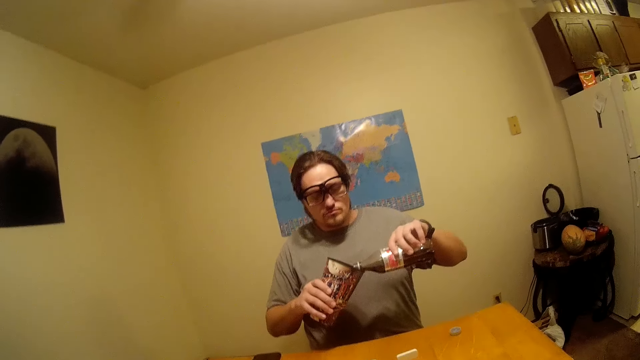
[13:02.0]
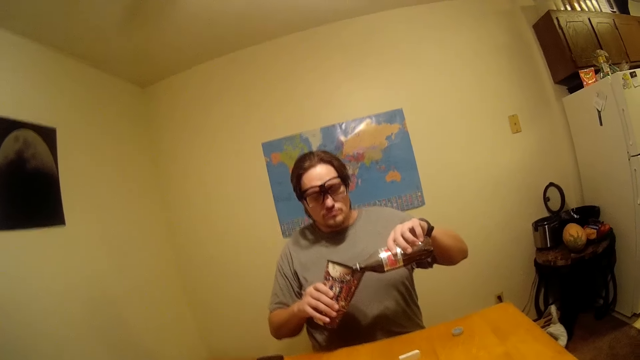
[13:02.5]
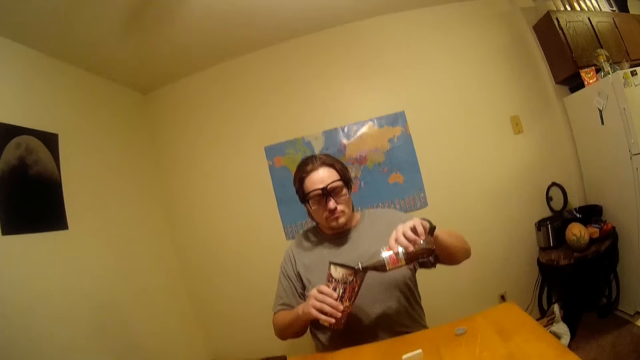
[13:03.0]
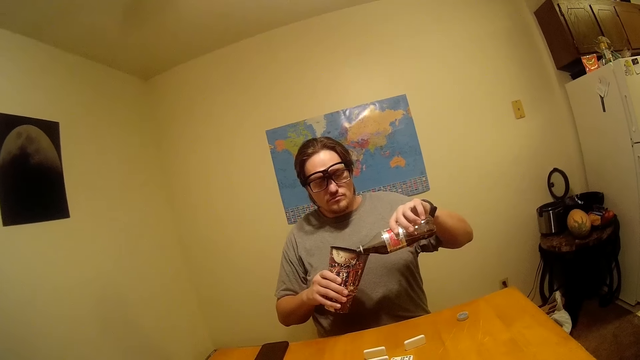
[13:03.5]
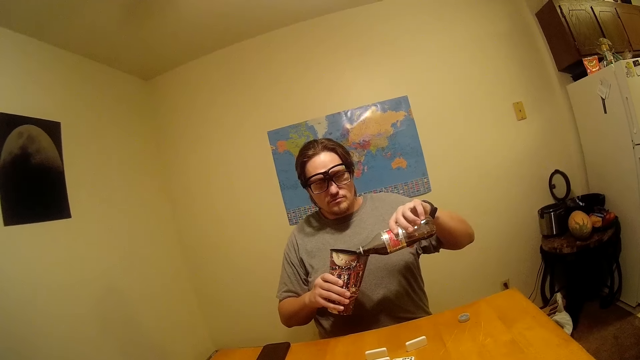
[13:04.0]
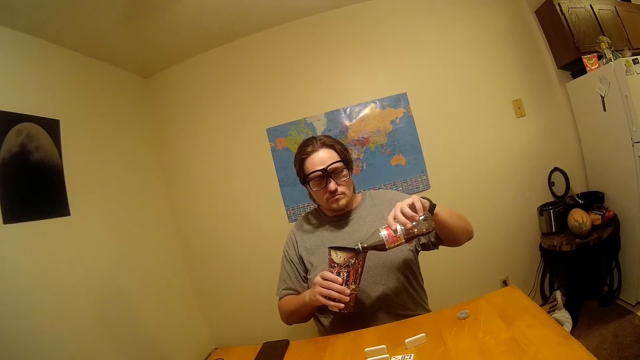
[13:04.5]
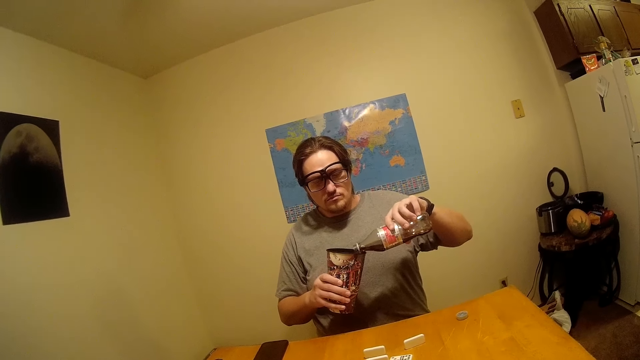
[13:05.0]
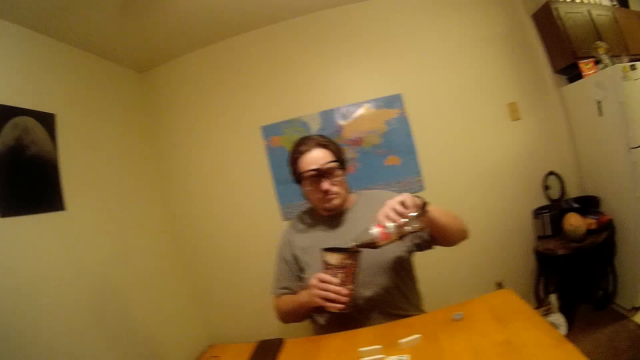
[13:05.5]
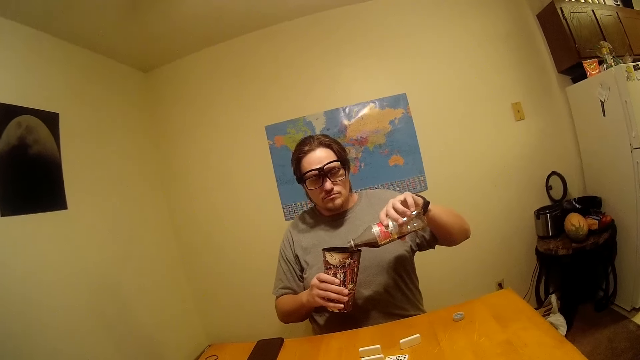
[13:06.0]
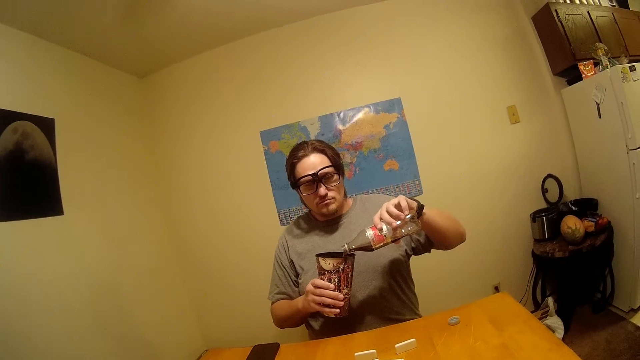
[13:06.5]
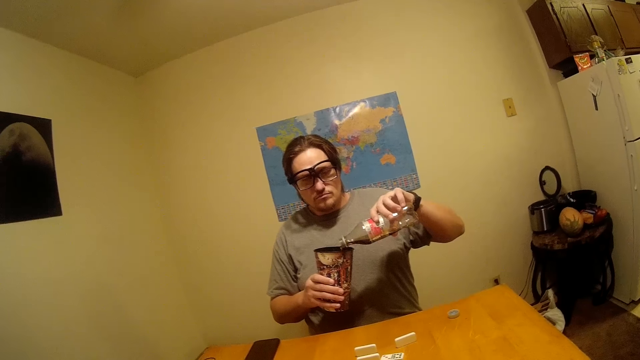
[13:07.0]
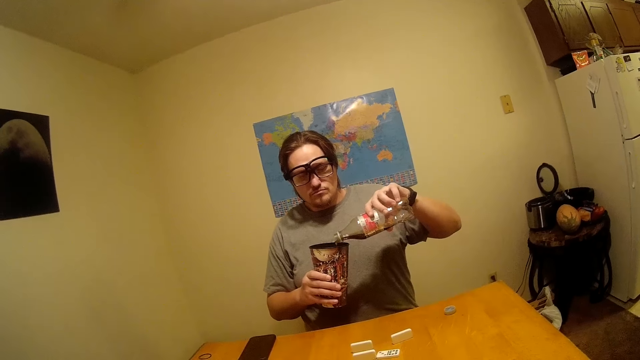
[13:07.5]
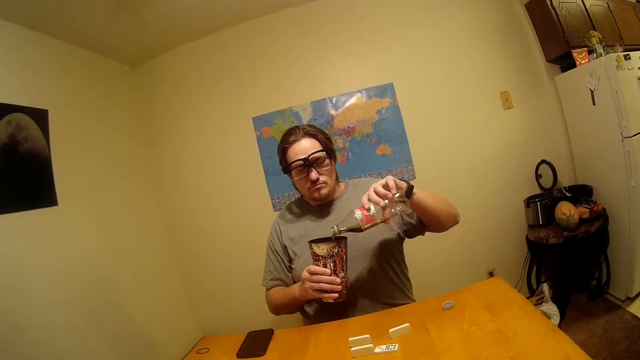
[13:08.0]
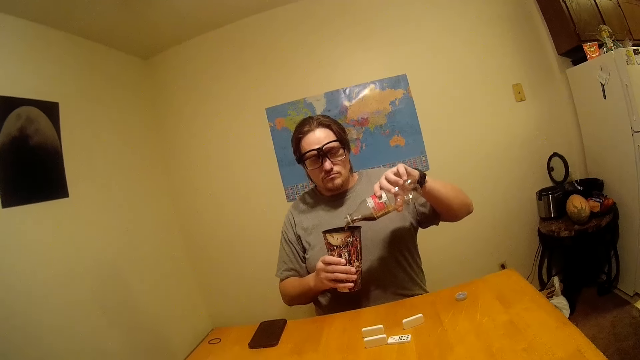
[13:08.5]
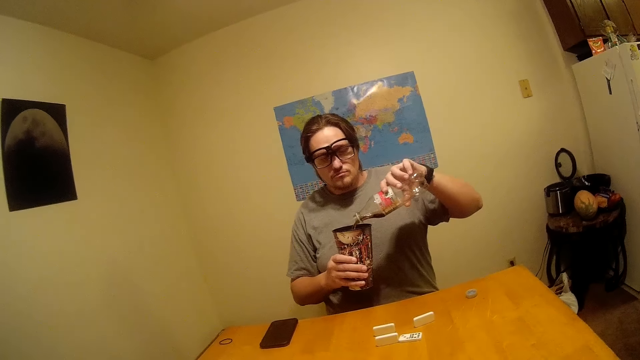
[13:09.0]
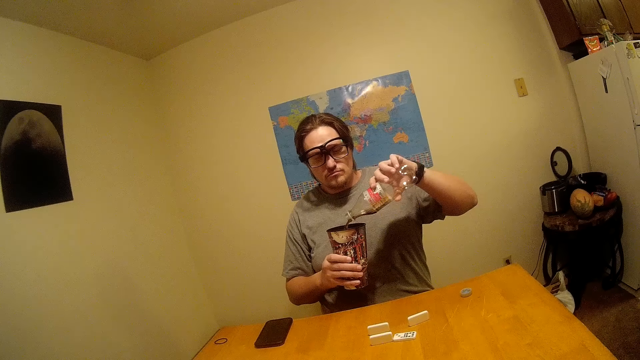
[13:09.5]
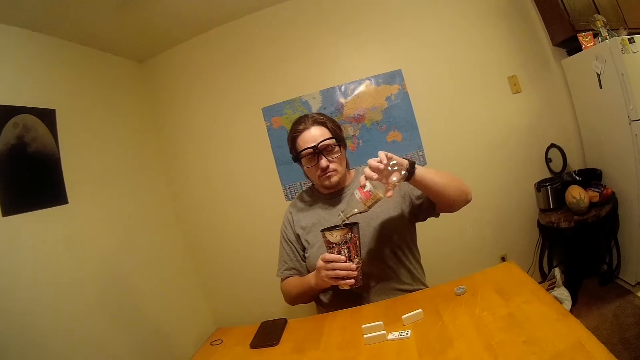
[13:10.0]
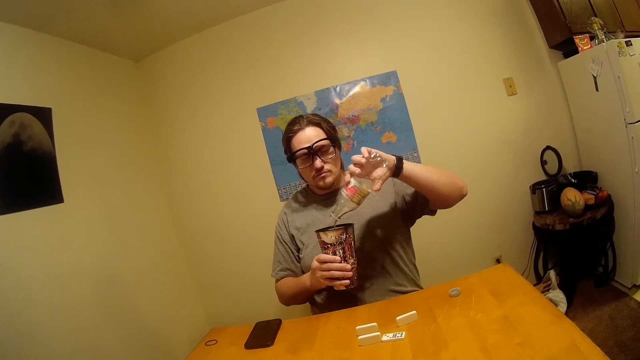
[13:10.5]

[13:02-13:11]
The camera wearer talks.

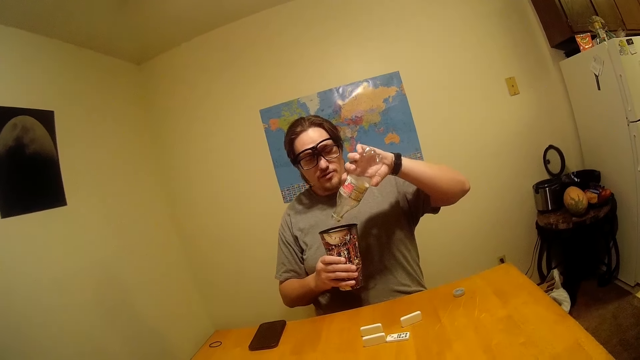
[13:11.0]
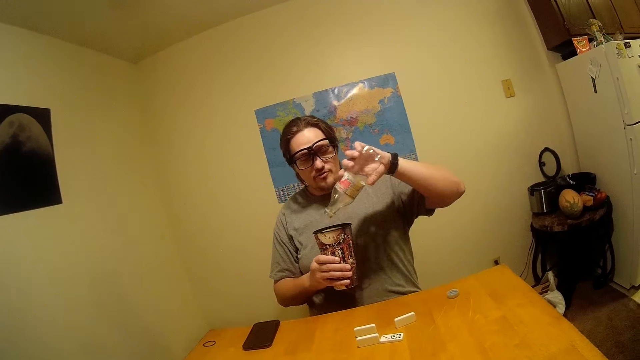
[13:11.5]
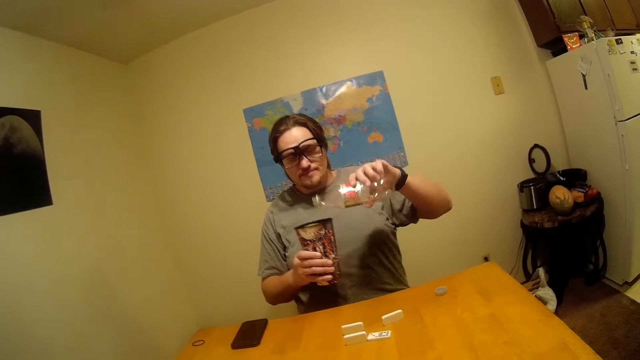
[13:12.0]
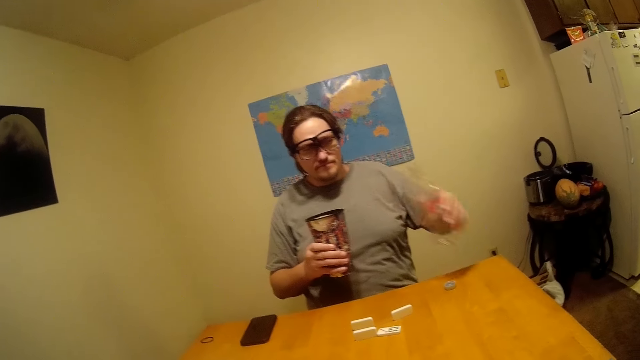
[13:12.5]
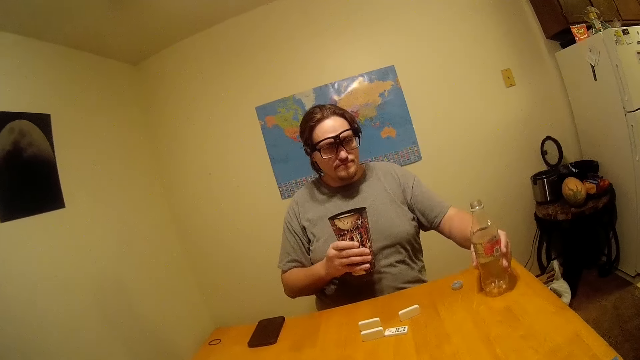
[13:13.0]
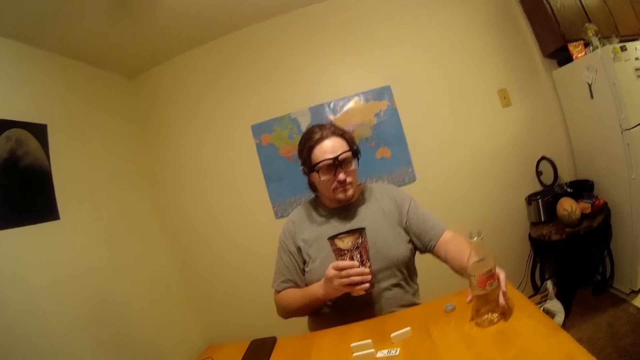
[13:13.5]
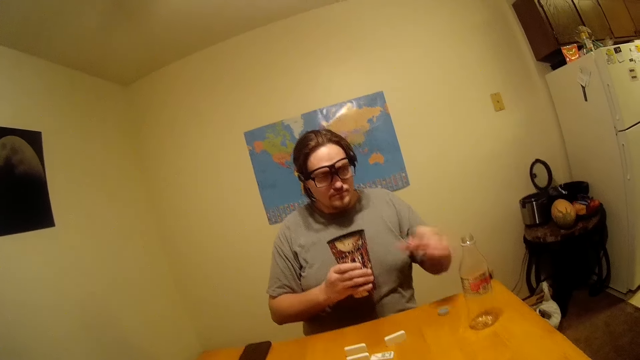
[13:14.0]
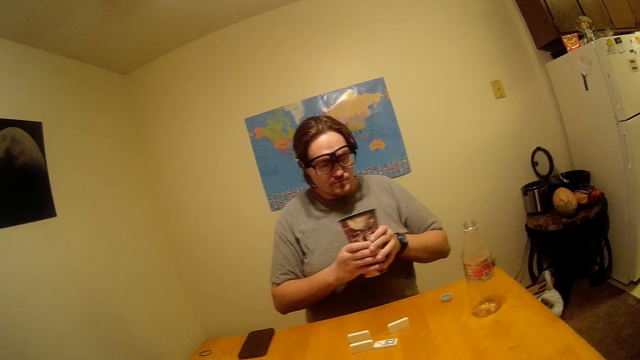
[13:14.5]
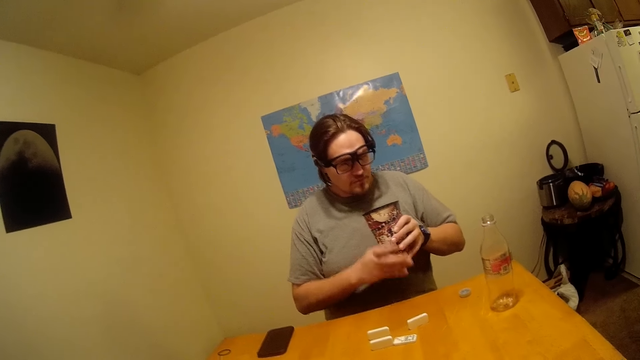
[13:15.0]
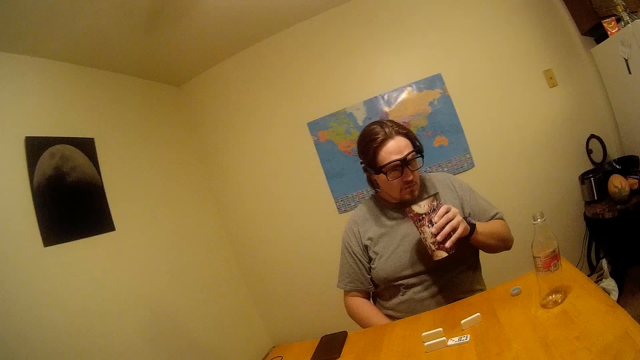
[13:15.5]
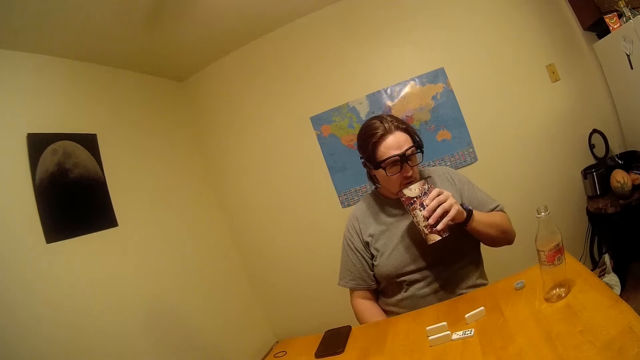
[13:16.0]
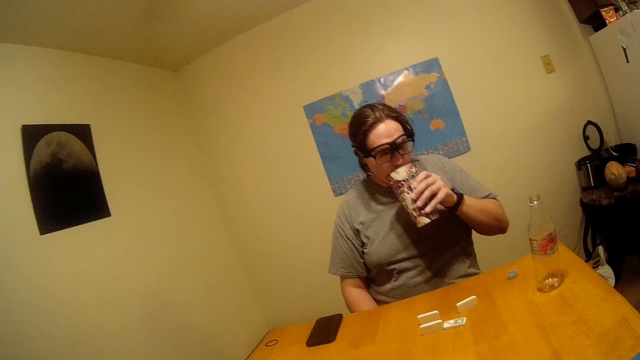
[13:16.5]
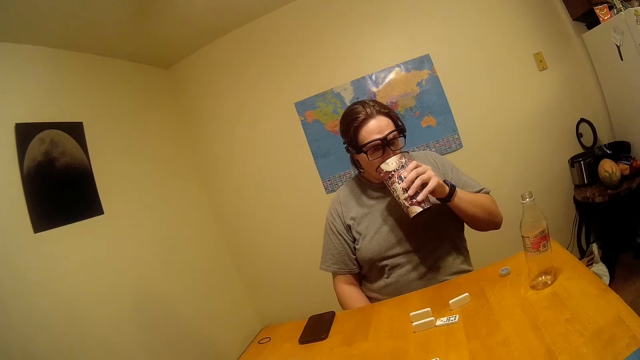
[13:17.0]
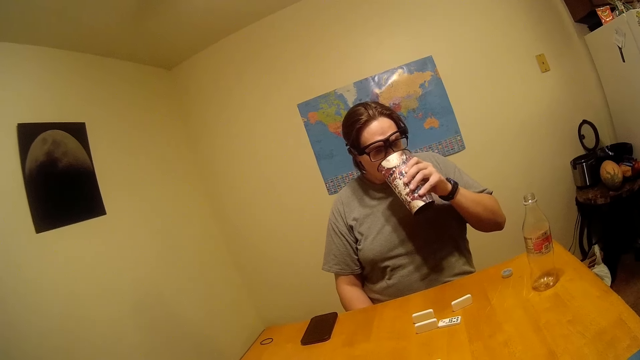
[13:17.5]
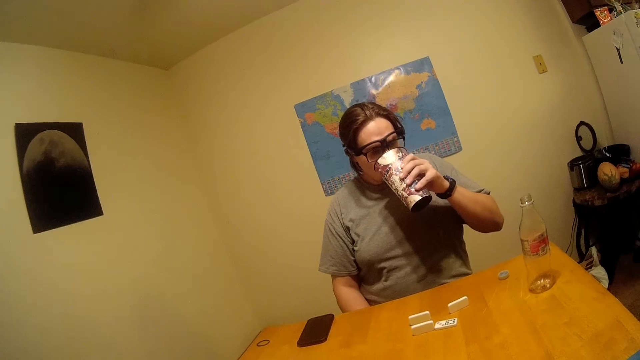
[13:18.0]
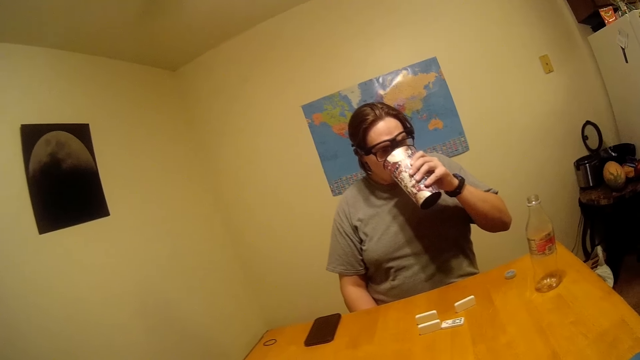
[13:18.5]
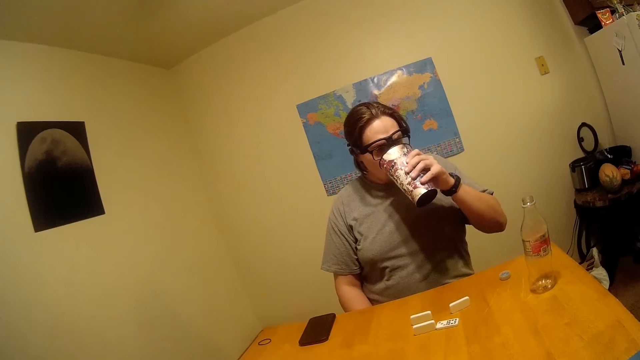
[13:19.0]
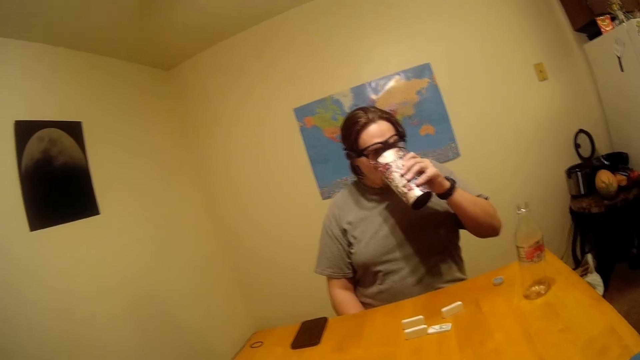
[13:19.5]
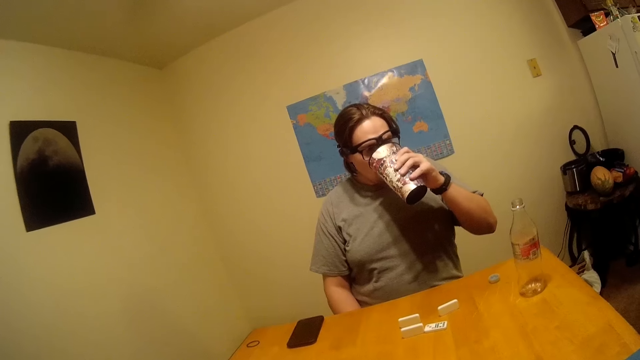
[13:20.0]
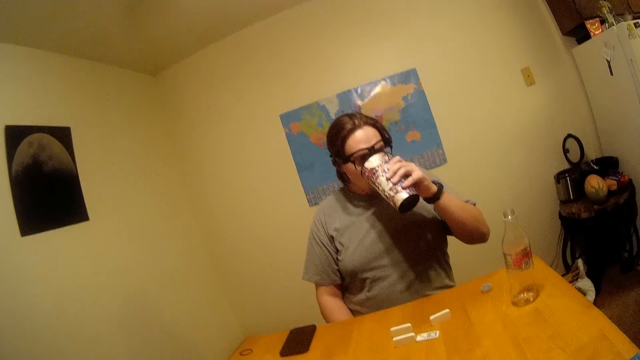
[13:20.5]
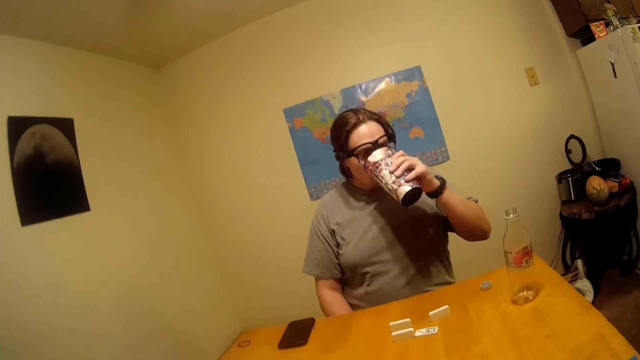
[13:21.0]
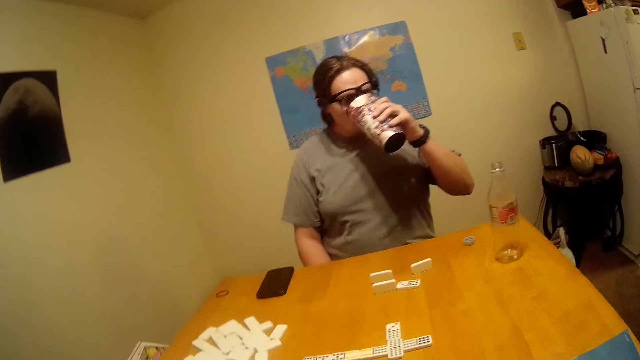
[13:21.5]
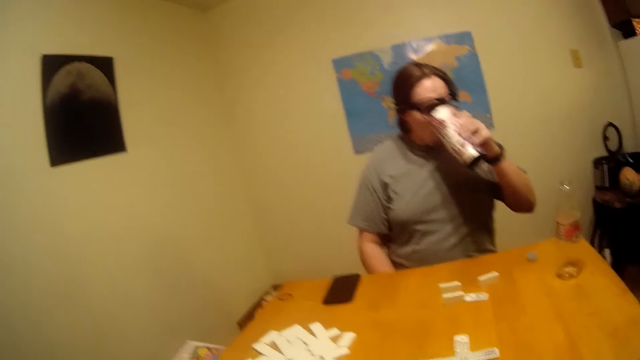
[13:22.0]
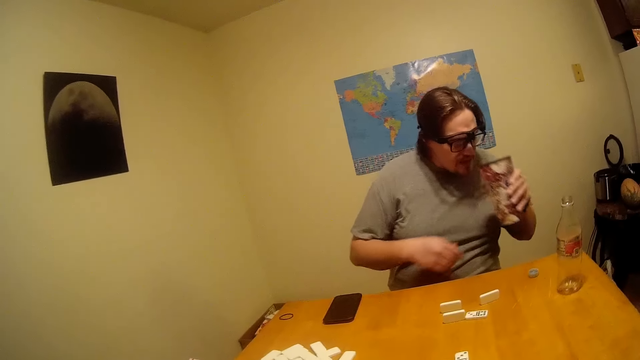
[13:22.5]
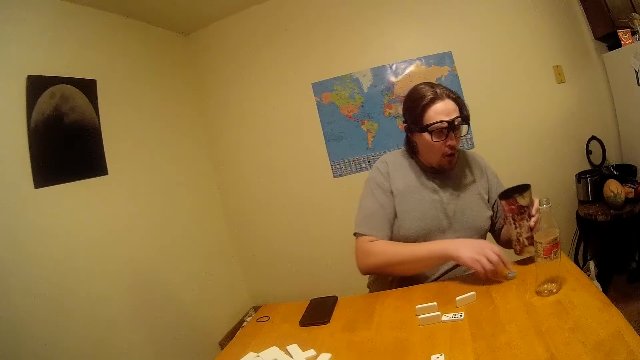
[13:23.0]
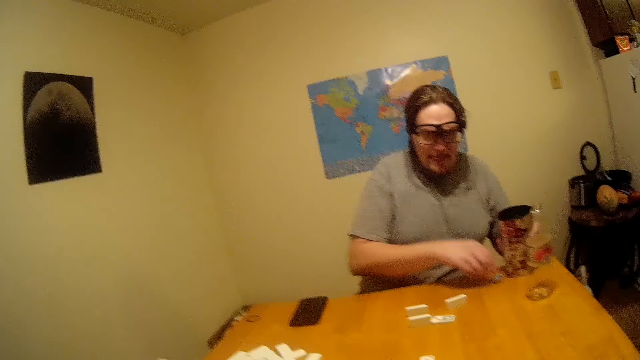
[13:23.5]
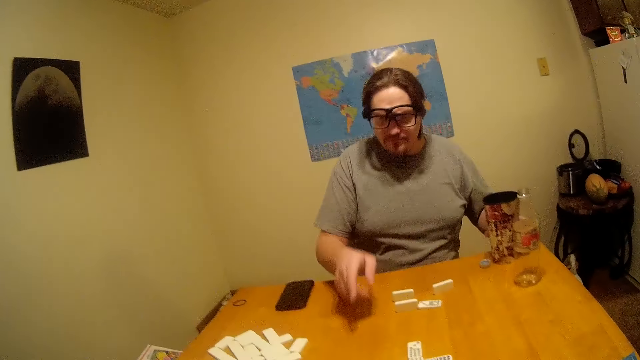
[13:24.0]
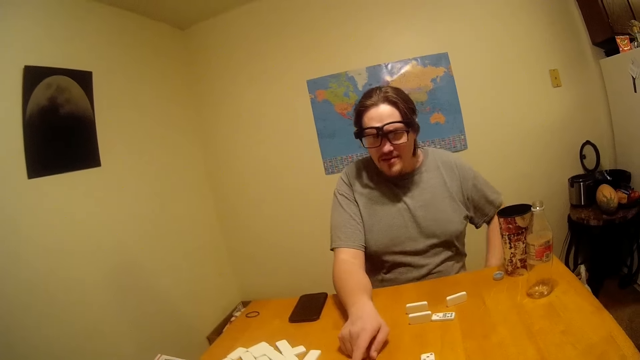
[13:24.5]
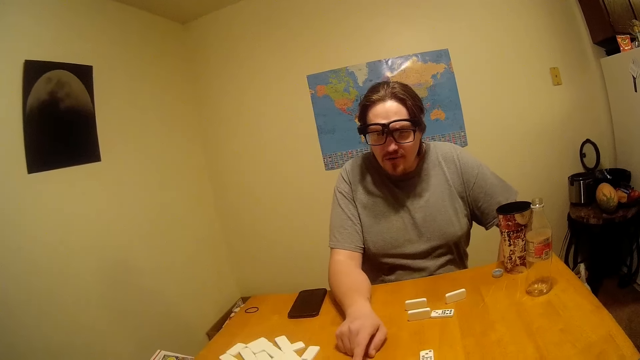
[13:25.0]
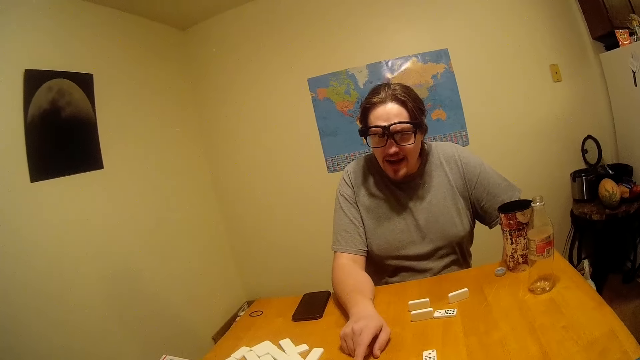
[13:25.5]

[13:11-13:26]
The man puts the empty bottle on the table. He drinks the soda from the mug or cup. He picks up a cap from the table, drops the cup. He points at the Ludo.
